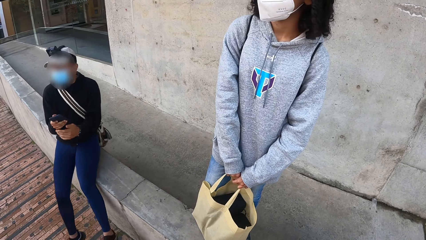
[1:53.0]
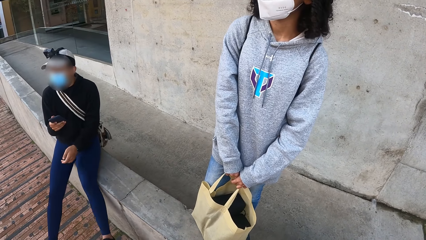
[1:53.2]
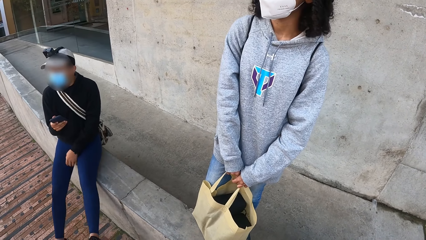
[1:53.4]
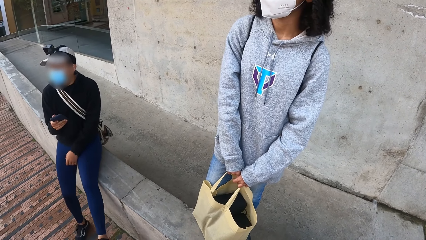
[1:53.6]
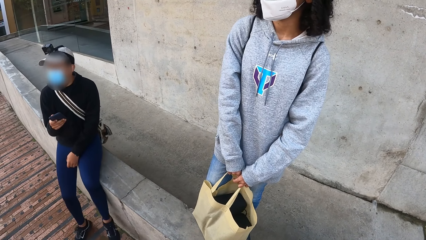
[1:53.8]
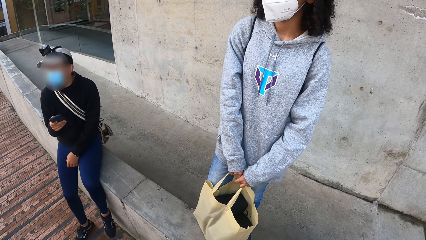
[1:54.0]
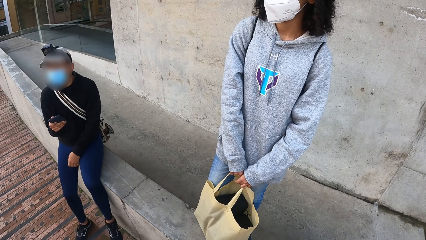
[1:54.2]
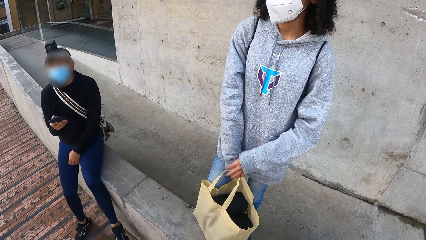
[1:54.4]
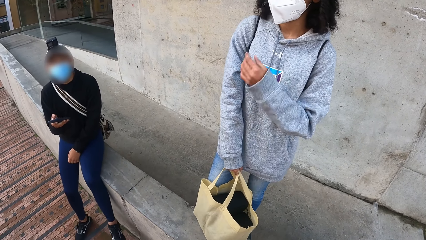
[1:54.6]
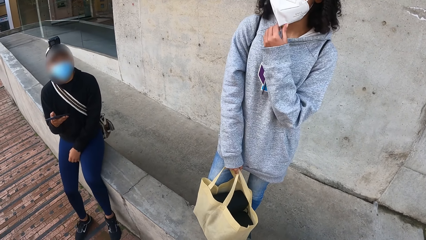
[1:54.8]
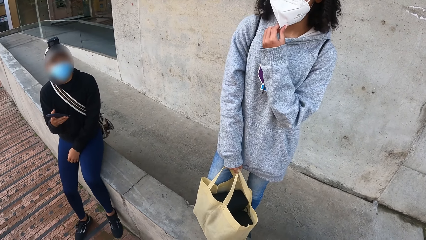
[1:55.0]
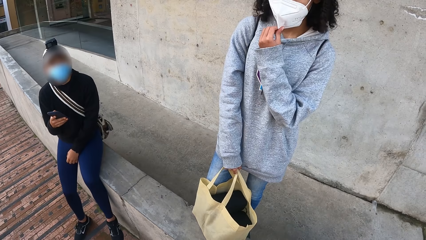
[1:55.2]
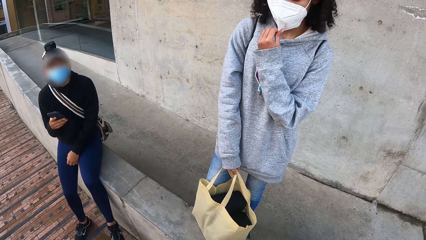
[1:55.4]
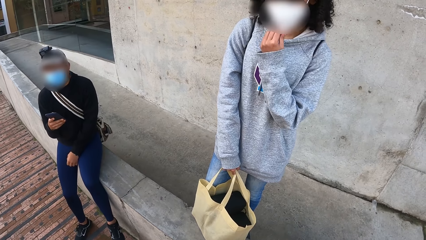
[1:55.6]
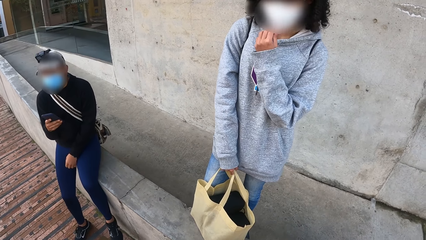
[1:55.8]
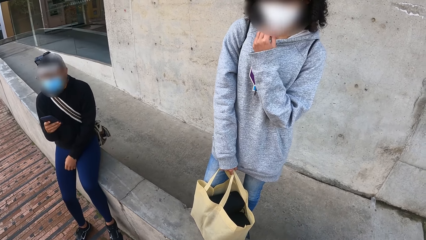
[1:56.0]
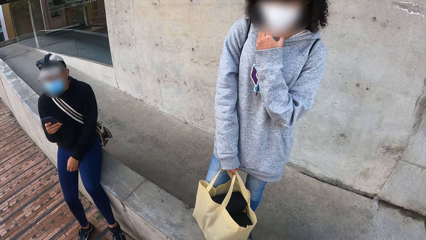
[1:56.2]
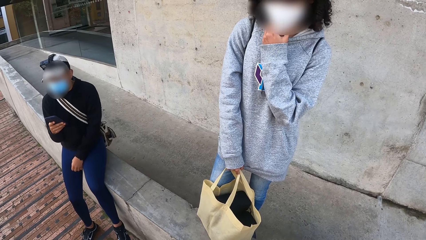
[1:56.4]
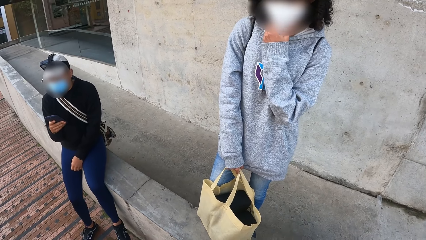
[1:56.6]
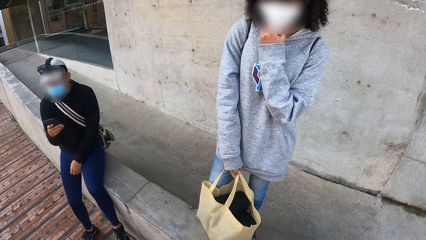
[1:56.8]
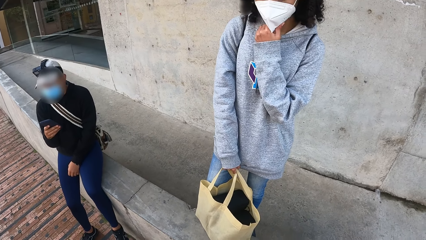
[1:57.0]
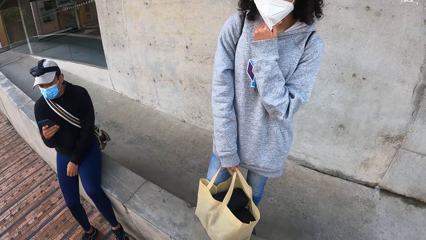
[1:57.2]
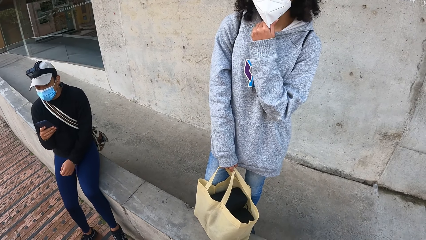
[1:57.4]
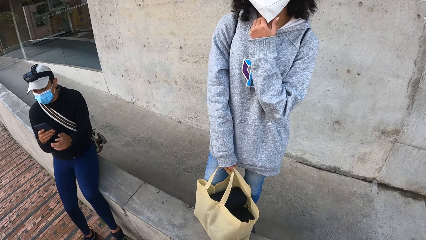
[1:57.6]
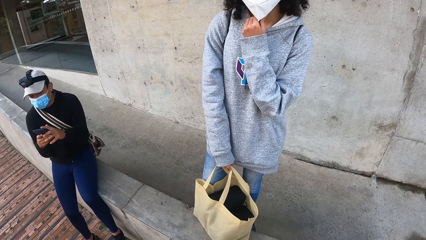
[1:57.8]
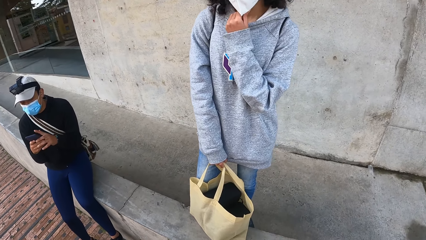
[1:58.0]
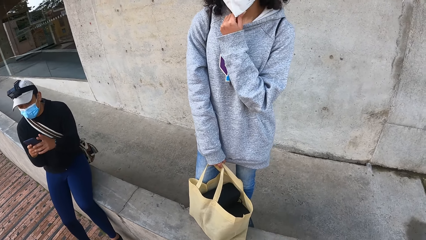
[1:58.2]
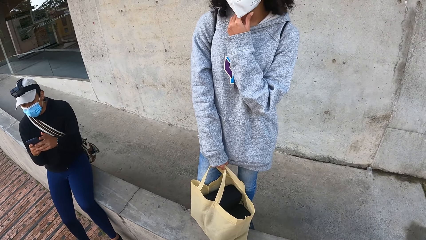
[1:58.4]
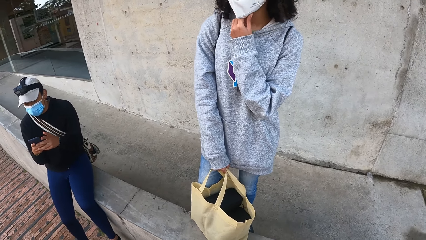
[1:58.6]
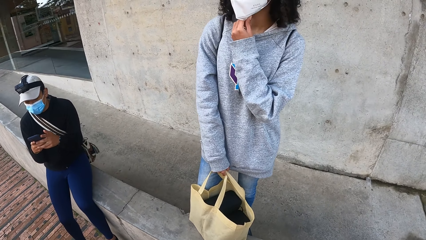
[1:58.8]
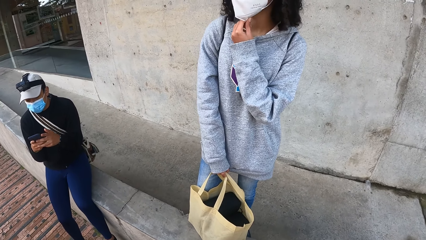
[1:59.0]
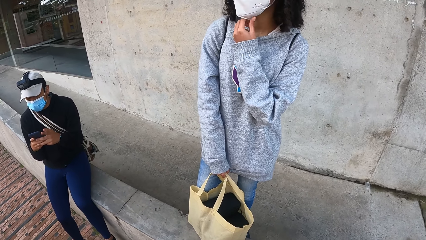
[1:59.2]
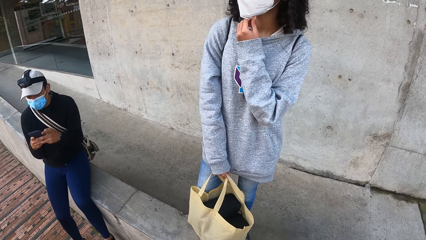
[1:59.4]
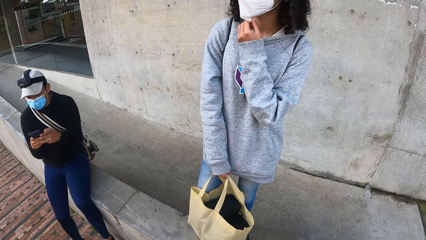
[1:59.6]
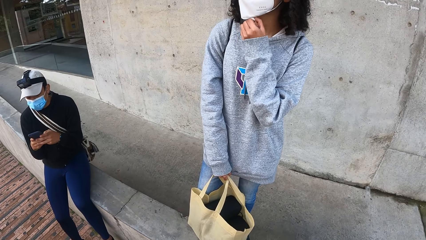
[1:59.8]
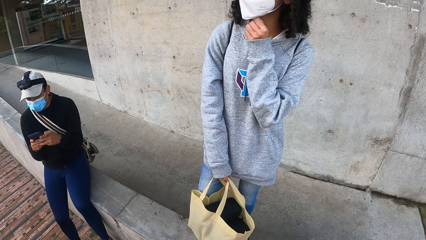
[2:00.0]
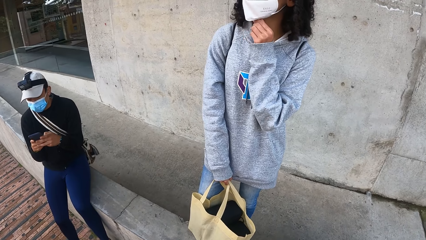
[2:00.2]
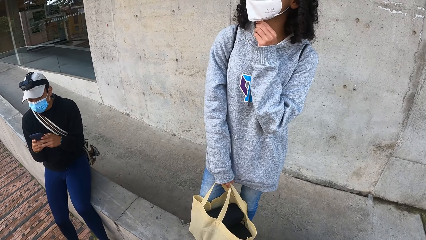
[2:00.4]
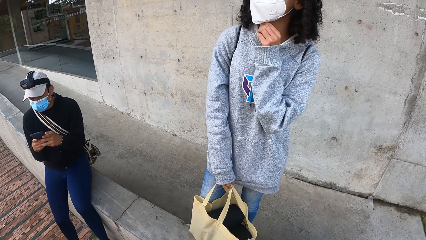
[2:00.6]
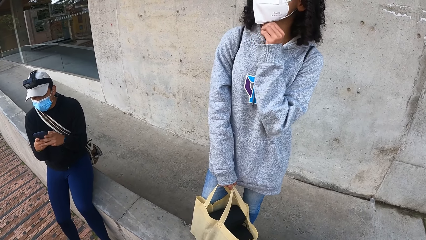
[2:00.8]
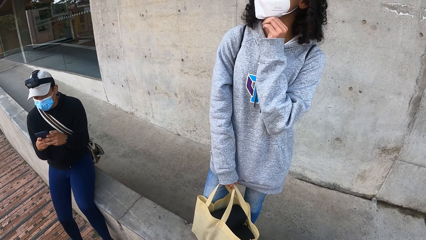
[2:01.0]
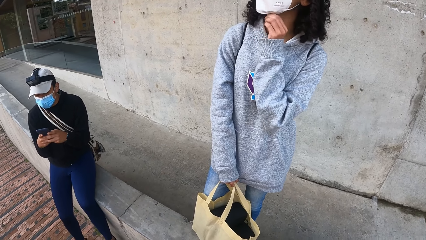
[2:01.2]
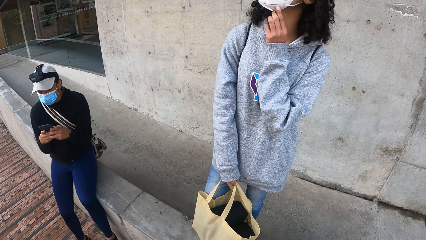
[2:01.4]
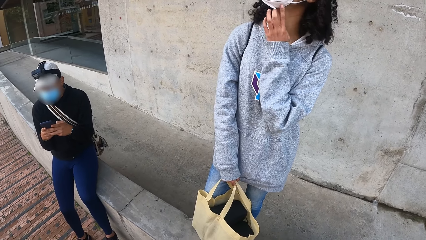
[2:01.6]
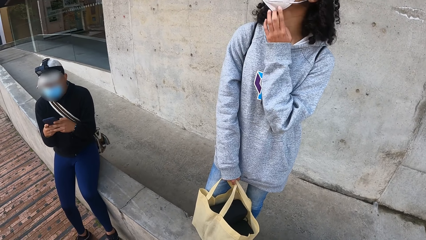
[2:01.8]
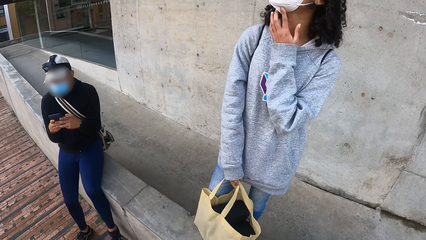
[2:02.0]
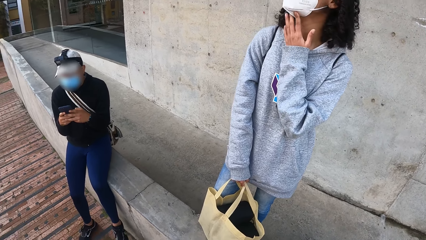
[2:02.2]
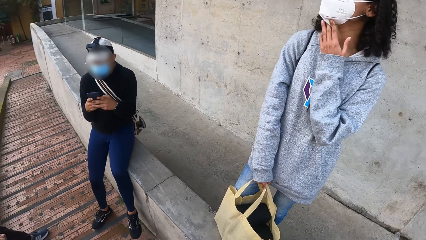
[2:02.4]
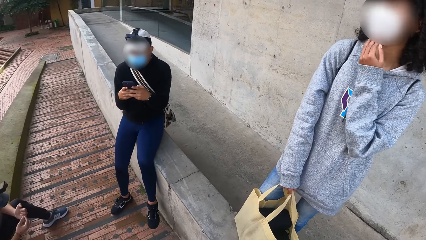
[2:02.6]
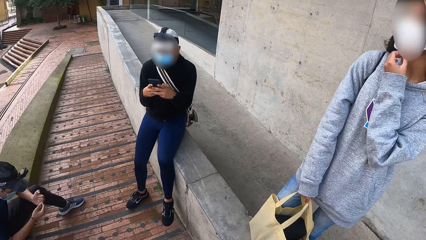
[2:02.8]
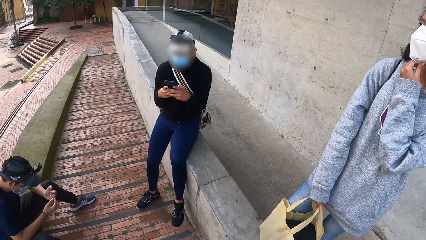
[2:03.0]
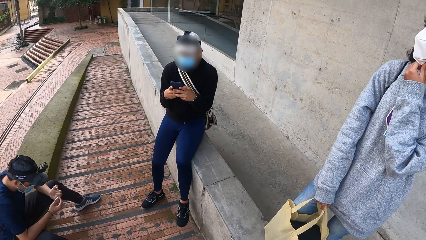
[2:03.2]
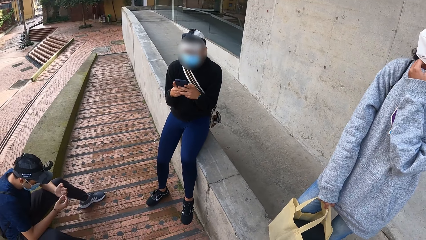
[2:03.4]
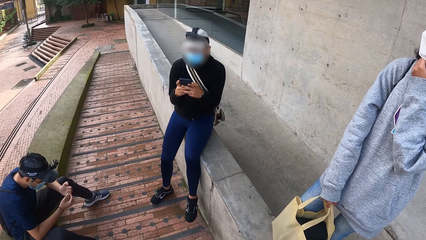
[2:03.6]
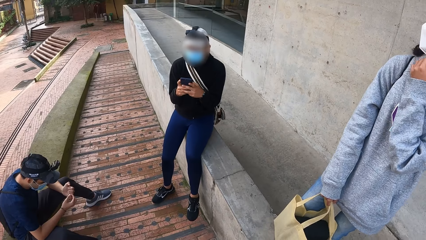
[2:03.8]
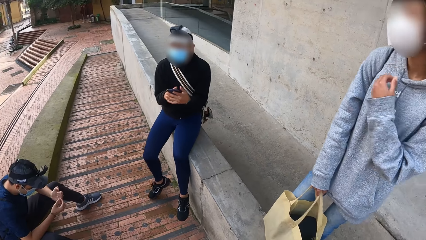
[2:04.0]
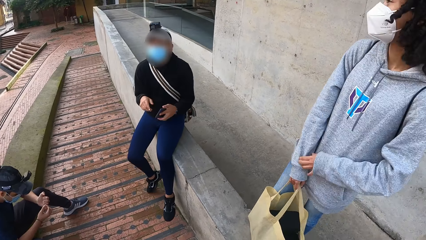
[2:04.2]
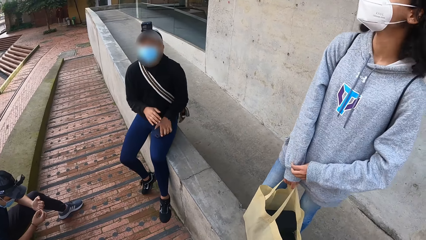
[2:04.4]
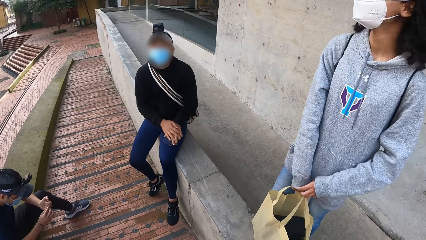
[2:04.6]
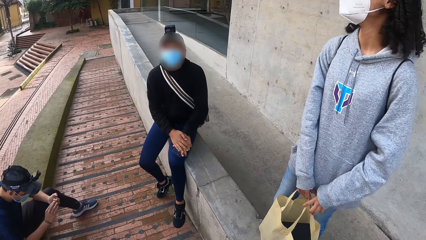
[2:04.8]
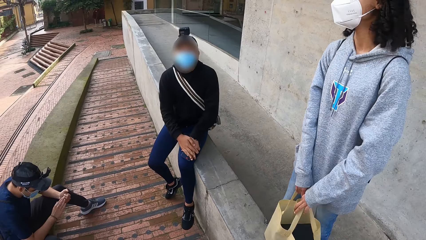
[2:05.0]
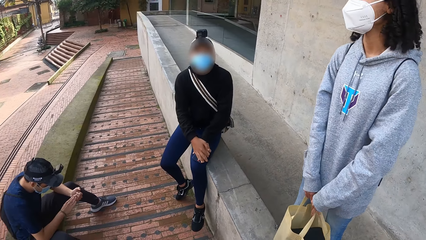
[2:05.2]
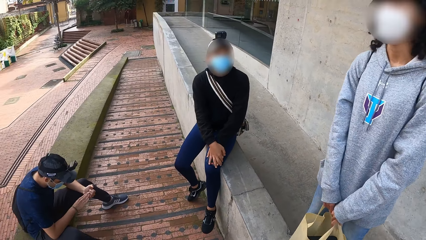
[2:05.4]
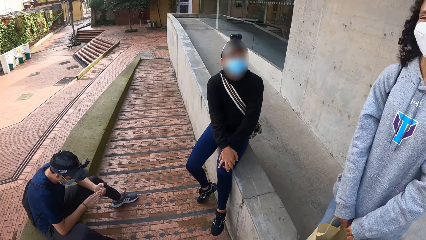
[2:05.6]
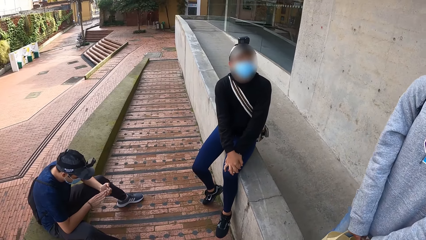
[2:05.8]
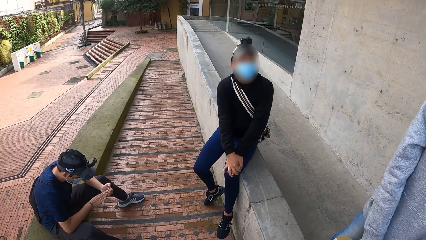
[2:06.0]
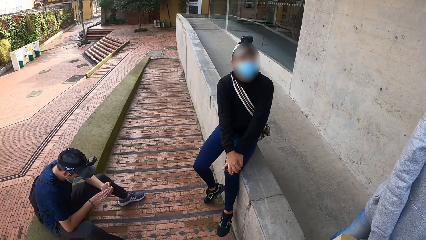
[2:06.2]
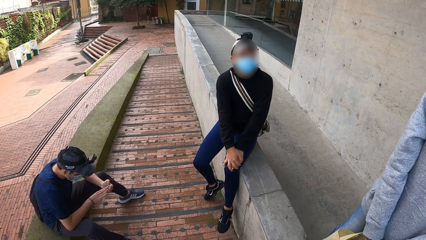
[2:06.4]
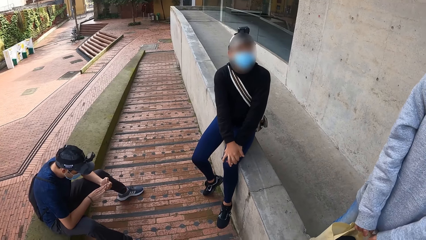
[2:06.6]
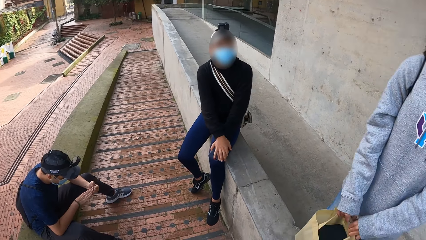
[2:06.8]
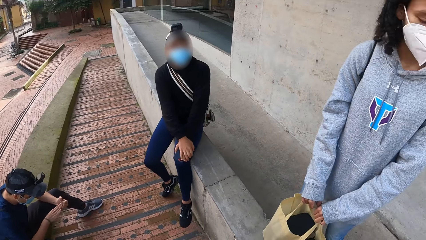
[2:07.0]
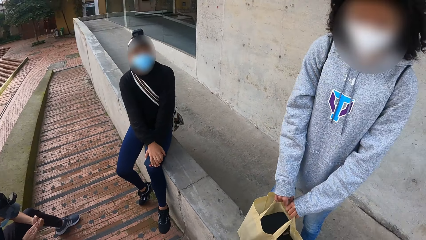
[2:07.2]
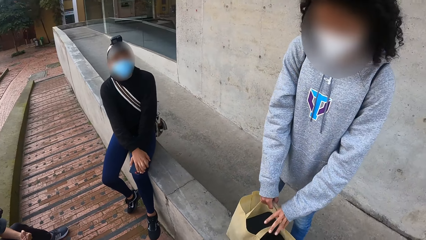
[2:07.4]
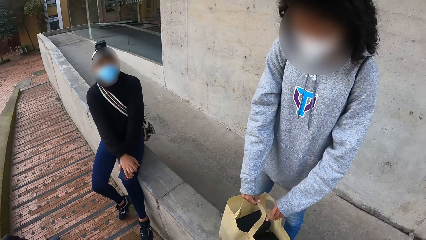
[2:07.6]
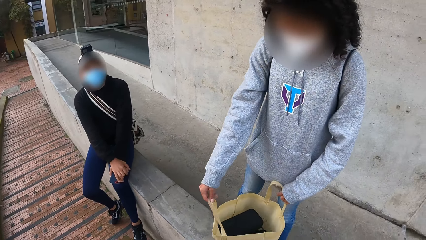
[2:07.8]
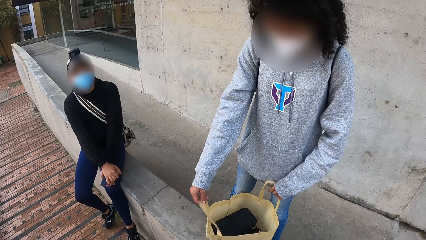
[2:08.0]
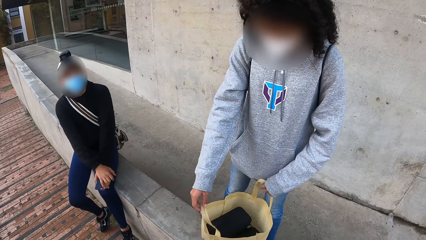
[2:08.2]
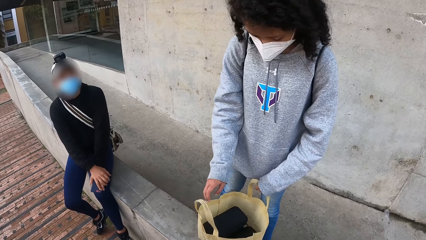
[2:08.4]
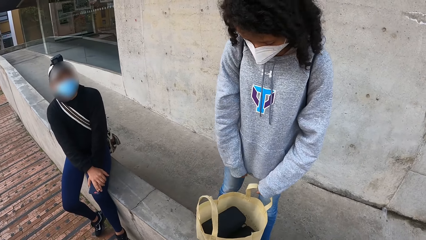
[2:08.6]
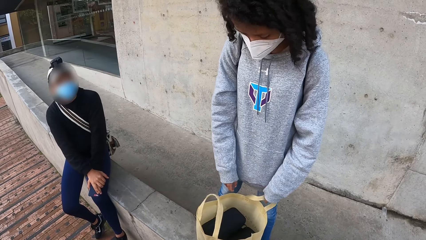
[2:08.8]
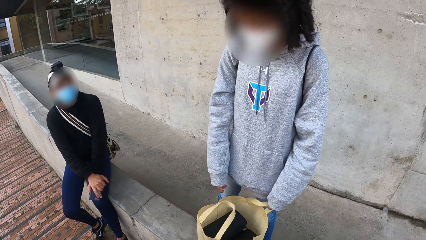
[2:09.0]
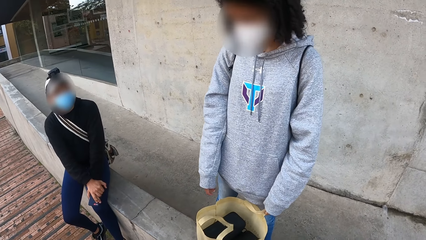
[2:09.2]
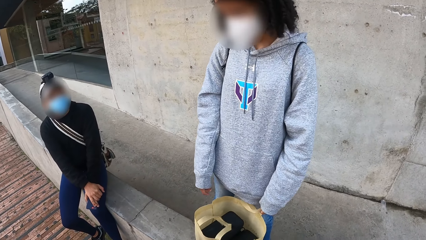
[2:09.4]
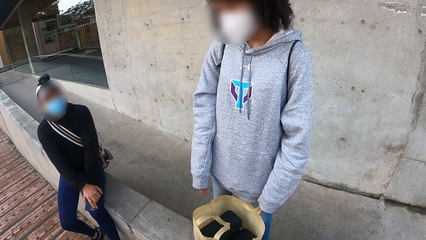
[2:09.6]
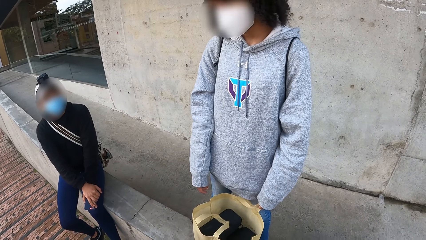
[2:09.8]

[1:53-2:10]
The woman adjusts the face mask on her face with her left hand. The man operates the phone with both hands.
